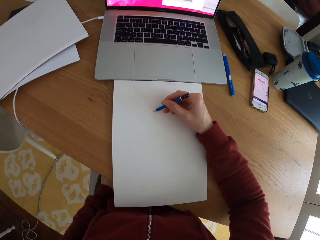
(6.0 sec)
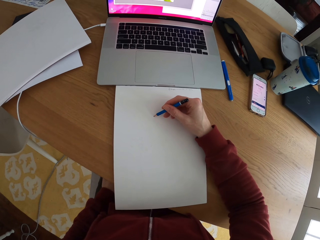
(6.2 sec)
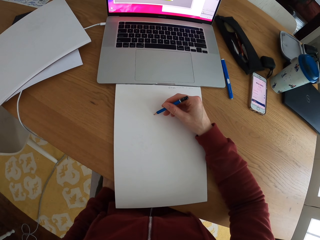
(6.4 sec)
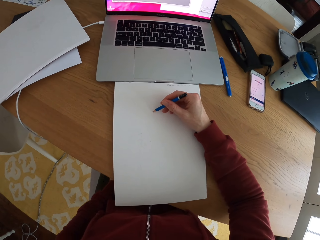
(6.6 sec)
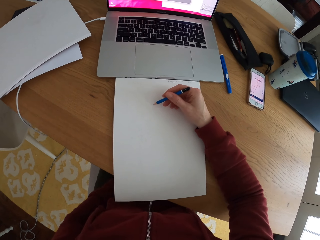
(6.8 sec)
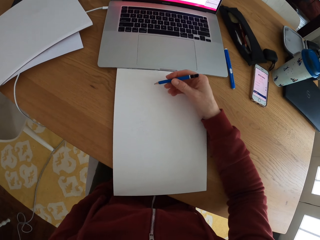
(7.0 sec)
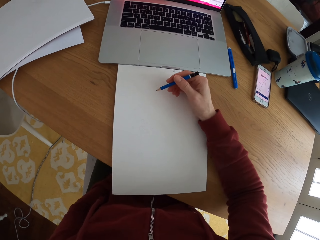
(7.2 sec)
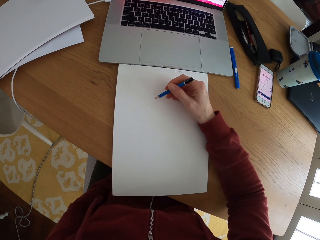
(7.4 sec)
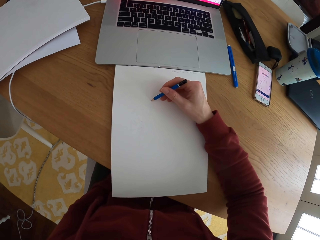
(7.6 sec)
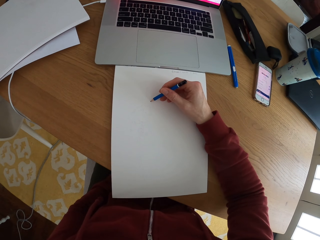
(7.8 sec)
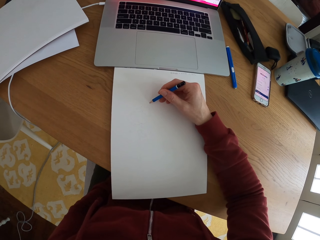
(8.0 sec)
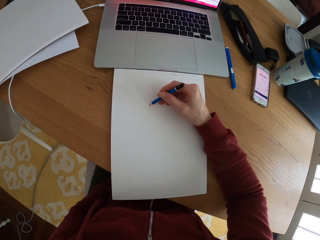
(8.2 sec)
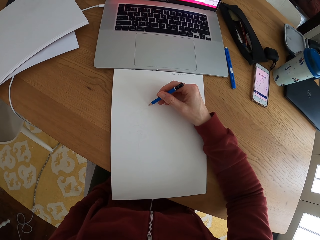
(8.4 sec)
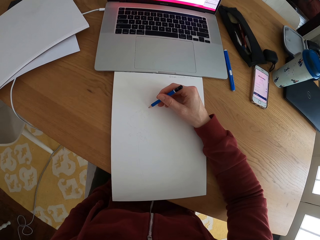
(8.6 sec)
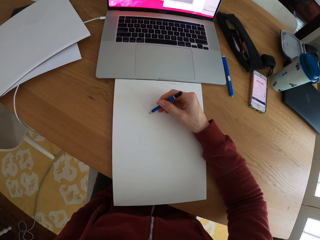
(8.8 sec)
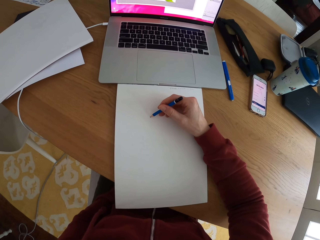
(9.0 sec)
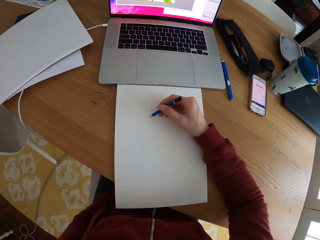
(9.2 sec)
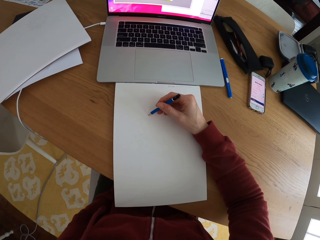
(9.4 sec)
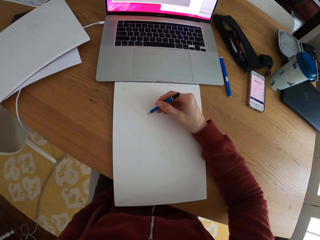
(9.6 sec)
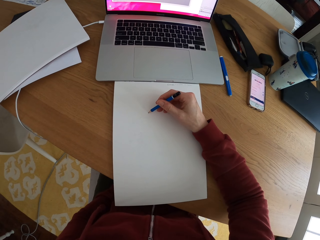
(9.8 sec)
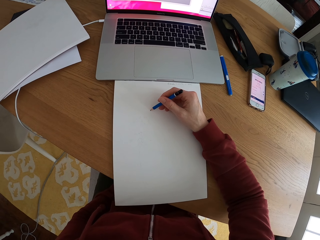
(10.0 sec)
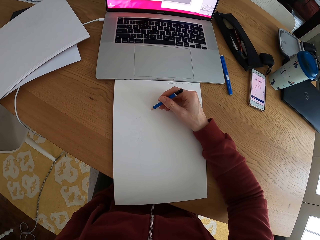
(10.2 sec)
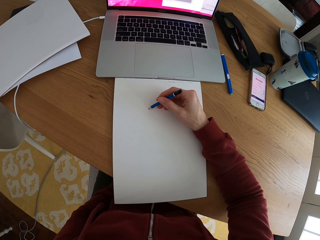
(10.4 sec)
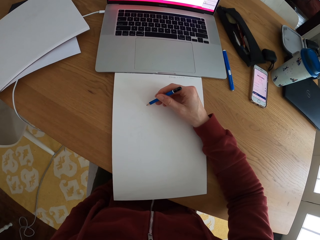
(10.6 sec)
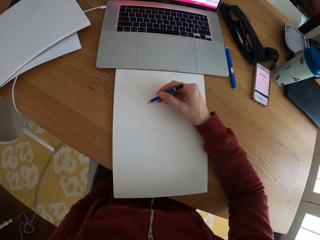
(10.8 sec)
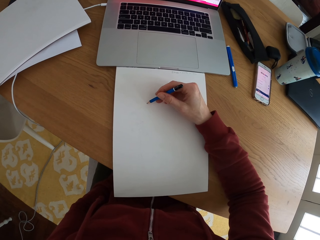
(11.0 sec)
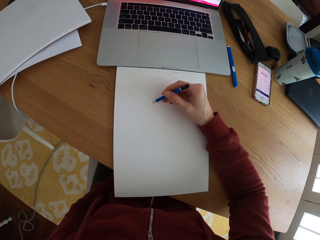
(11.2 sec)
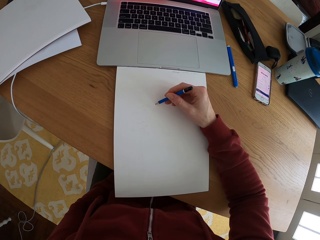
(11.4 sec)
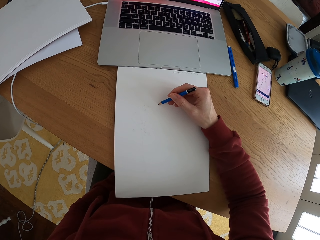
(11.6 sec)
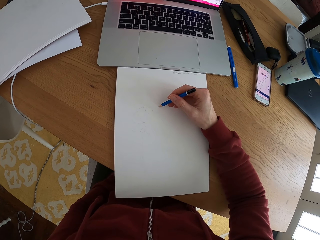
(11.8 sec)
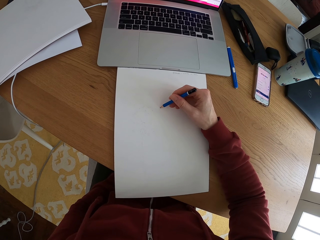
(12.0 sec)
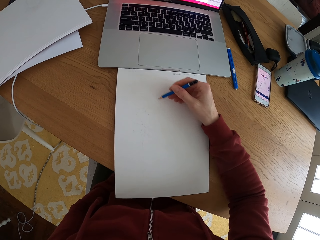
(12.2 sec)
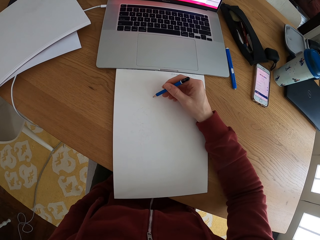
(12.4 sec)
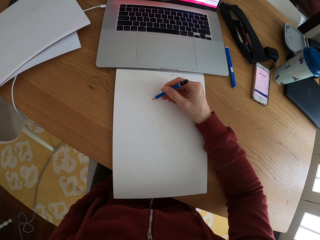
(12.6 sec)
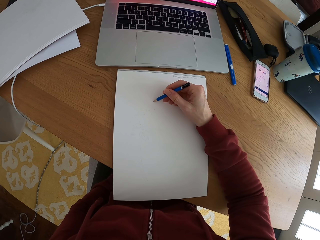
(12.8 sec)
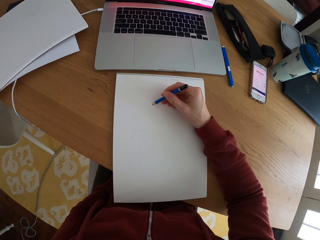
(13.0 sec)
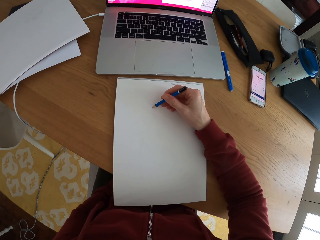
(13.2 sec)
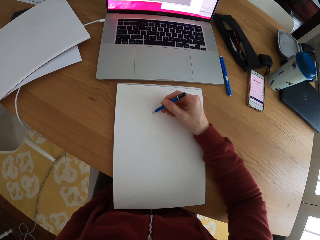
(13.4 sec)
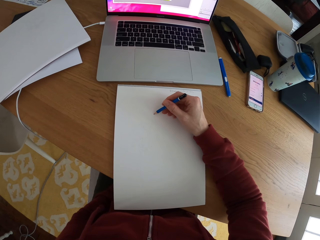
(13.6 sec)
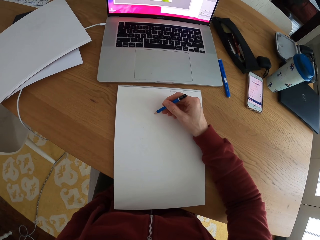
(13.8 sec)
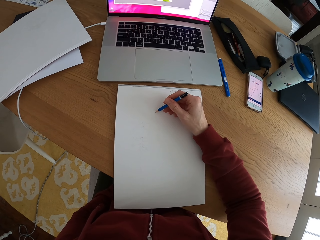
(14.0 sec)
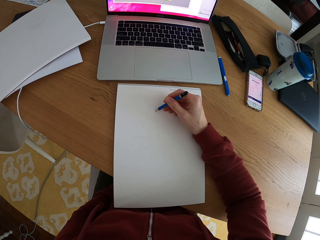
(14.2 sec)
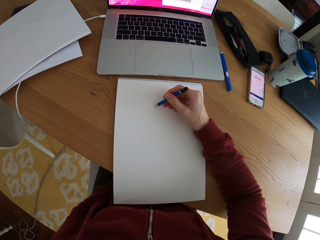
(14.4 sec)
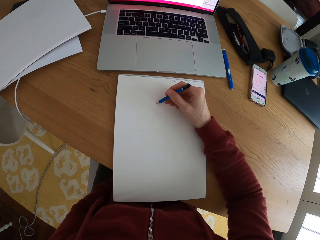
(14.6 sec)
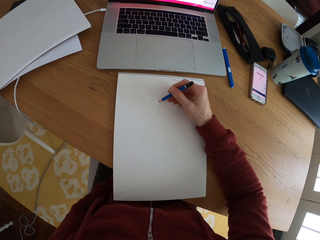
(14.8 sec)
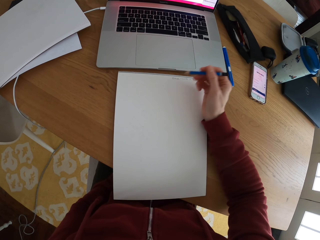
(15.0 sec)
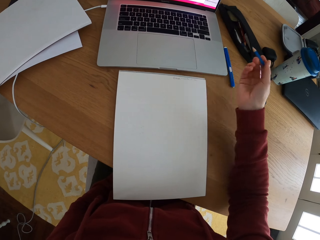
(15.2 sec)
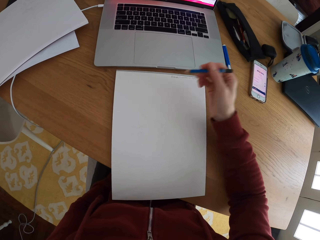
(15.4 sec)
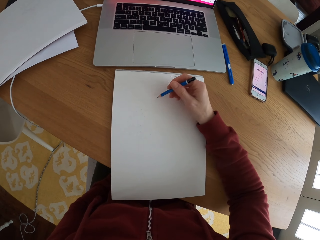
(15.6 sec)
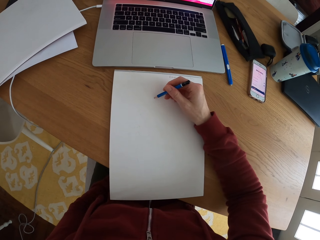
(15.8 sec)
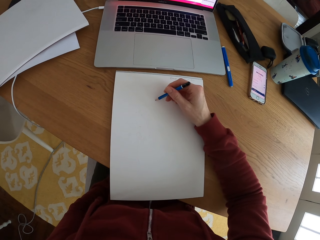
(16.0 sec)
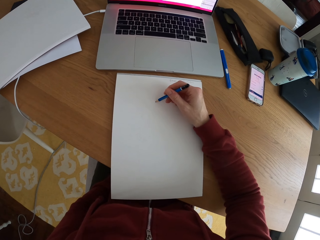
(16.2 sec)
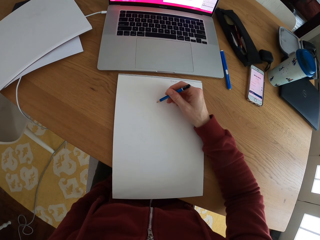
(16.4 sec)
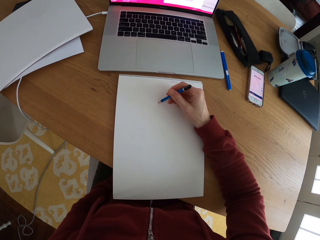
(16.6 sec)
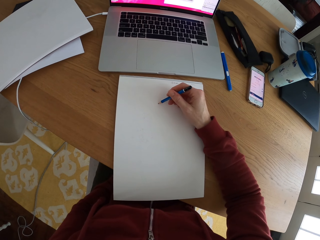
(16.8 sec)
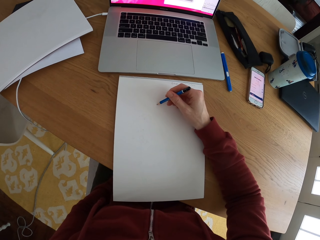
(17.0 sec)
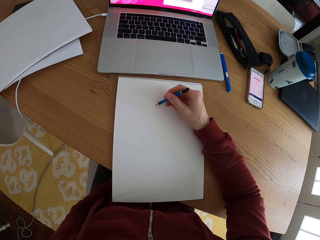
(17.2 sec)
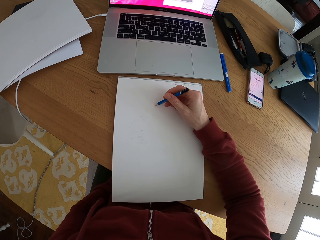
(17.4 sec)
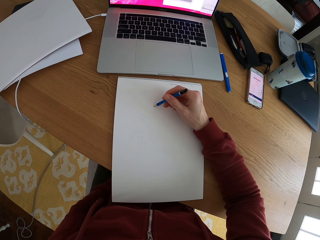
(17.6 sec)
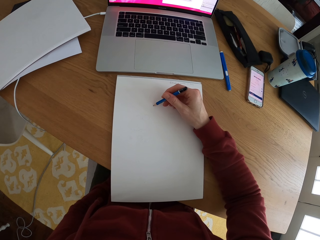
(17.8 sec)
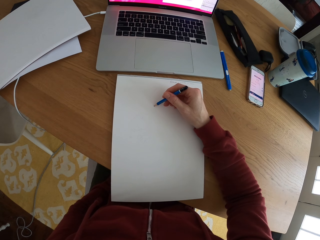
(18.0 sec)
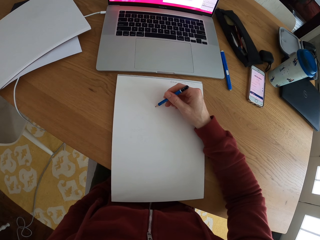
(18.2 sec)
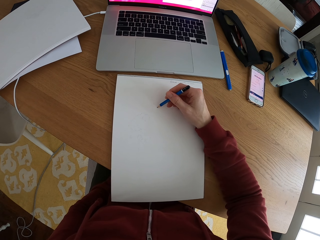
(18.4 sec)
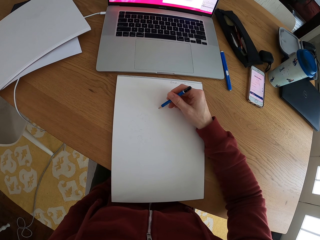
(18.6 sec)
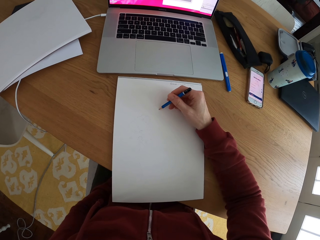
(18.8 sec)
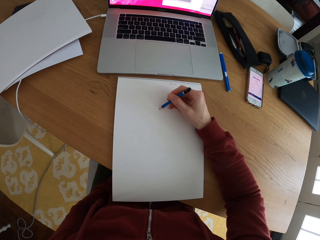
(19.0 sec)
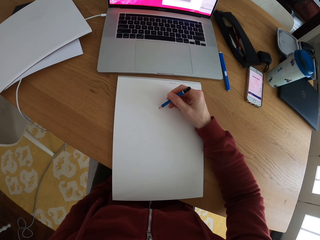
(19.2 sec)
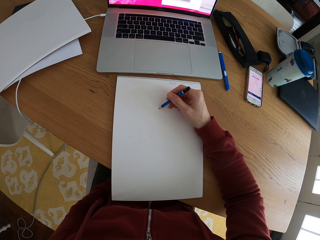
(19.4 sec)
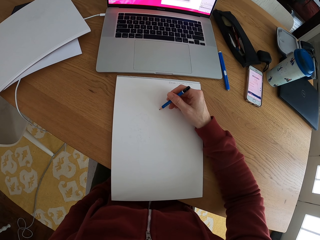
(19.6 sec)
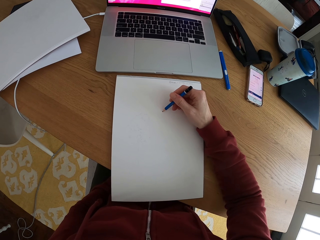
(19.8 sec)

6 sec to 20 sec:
The camera wearer stares at the laptop. They draw a sketch with the pencil. They move the hand holding the pencil. They stop to draw something on a piece of paper. They draw a sketch with the pencil on the piece of paper.

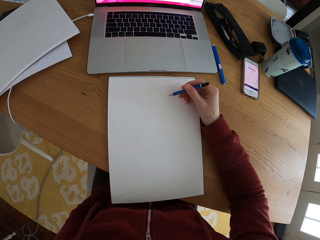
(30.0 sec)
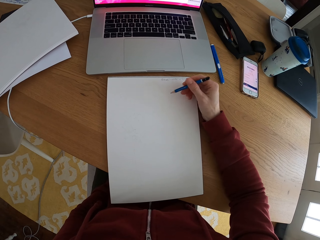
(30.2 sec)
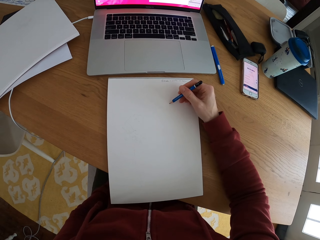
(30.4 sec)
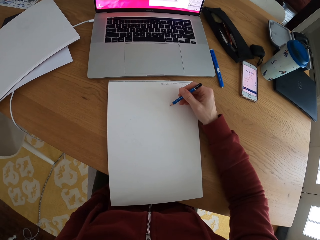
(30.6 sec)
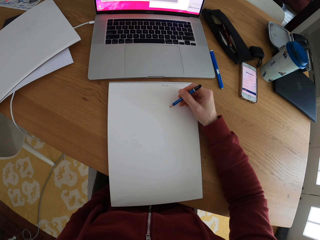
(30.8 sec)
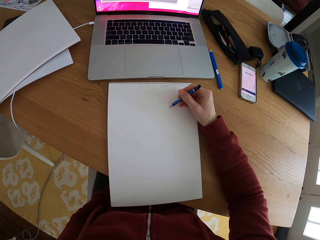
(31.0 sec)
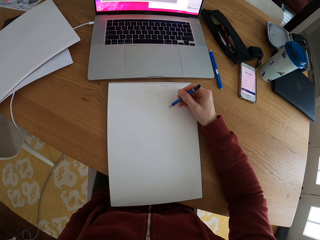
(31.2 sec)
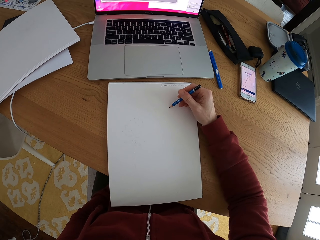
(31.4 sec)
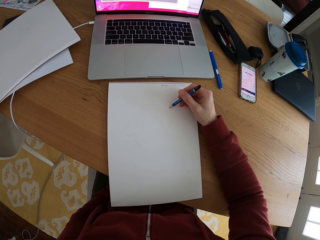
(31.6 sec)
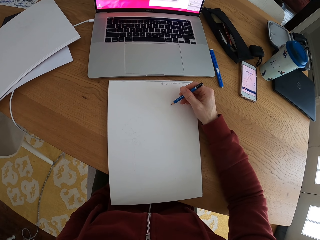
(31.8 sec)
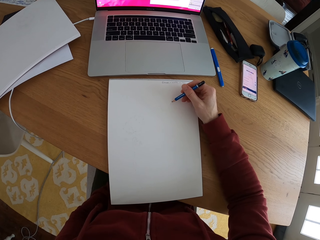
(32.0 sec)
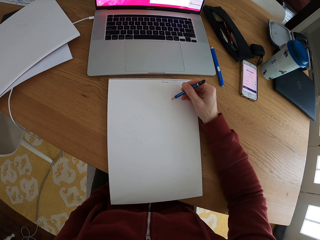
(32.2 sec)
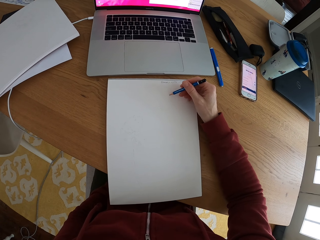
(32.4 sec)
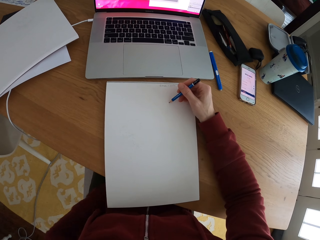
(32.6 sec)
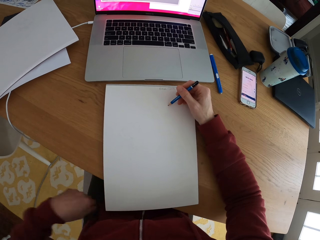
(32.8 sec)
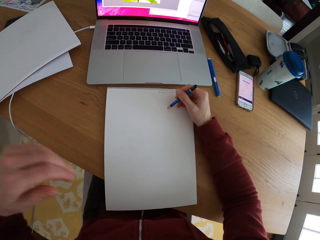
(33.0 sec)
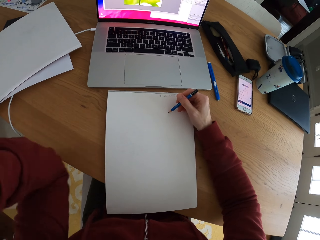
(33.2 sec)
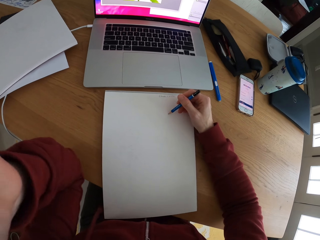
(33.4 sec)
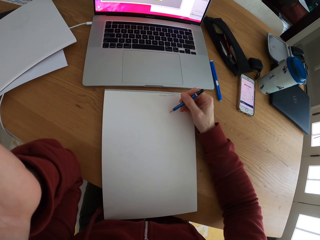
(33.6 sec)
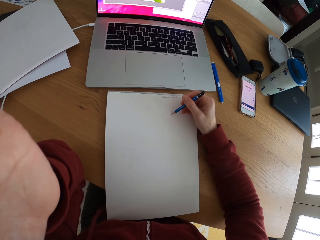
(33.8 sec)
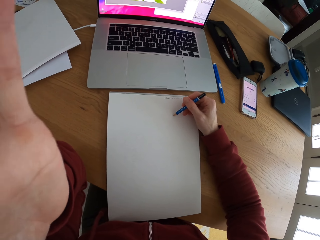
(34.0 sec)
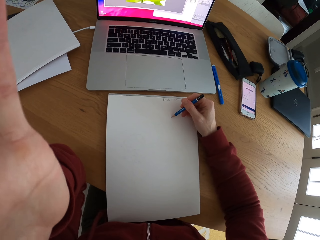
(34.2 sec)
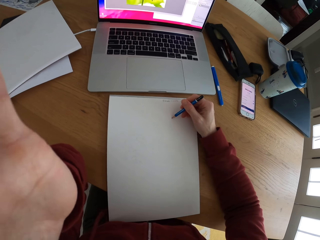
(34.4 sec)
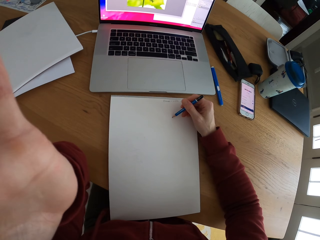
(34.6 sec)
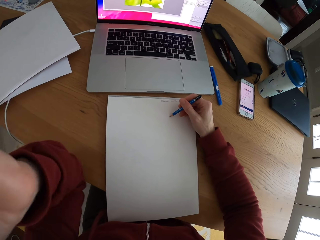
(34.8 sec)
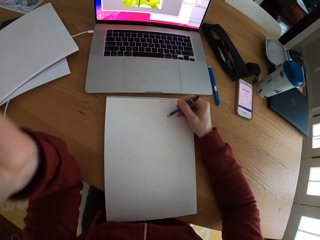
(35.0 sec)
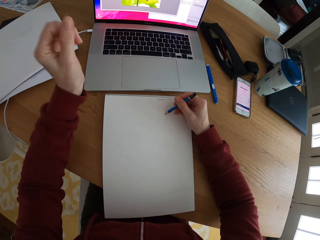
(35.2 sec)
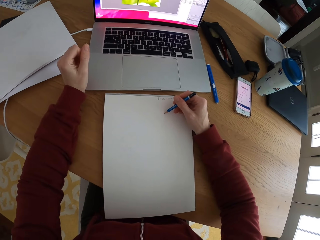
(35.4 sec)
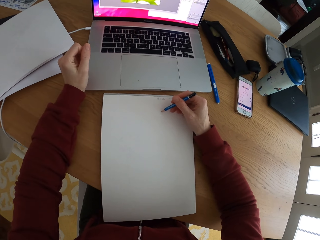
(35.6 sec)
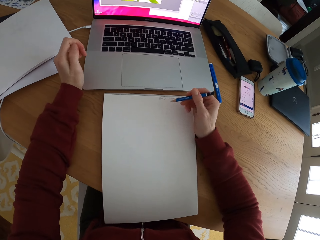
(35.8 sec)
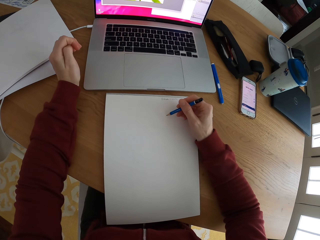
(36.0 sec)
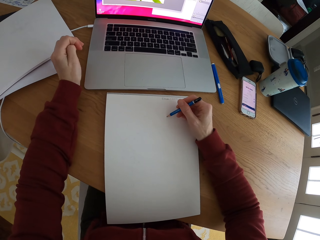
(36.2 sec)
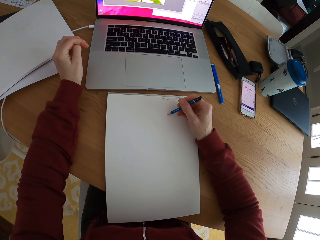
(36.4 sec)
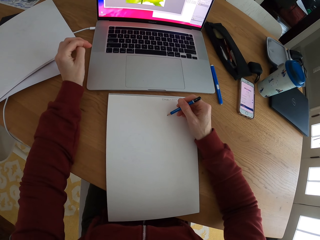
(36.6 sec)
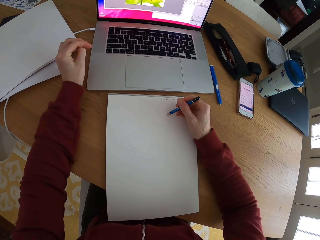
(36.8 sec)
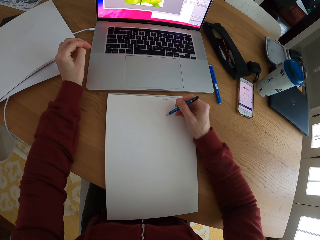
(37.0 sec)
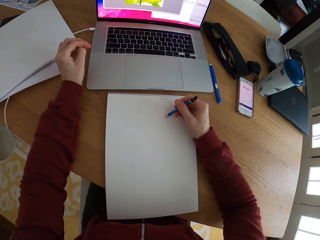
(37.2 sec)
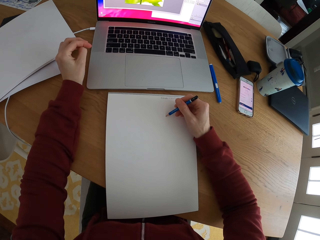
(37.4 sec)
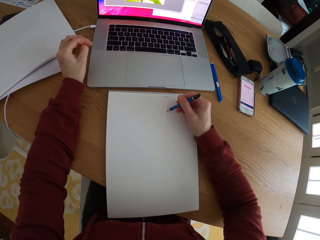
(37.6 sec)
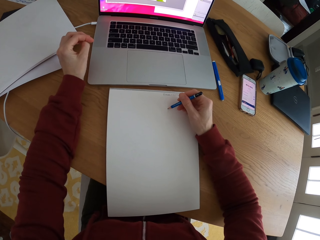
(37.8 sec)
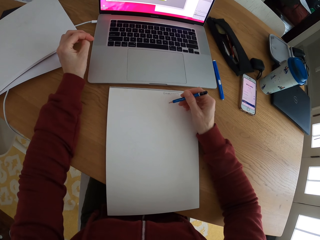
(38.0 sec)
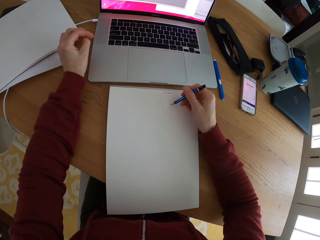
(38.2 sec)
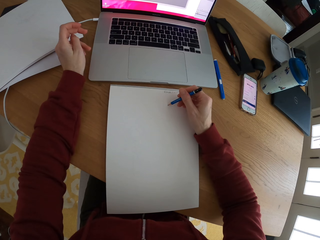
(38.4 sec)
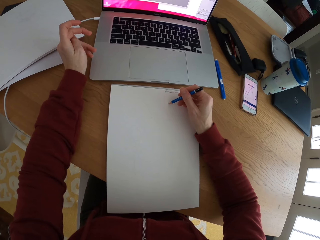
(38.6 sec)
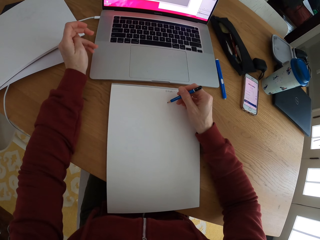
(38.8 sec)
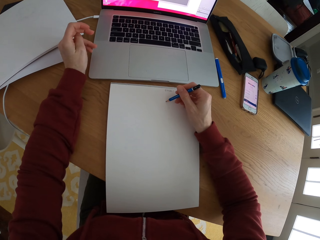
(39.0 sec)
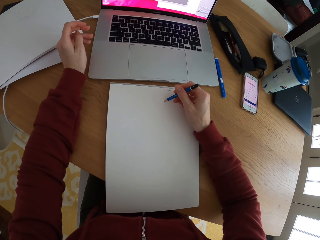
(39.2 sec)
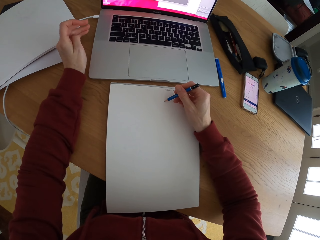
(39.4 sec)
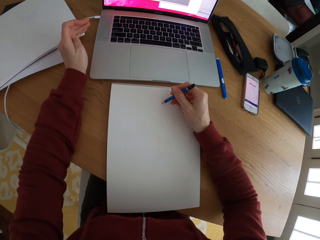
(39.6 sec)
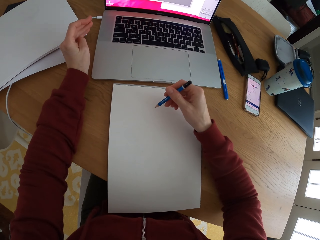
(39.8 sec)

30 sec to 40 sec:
The camera wearer fixes the camera. They place the left hand on the table. They draw a sketch with the pencil.
